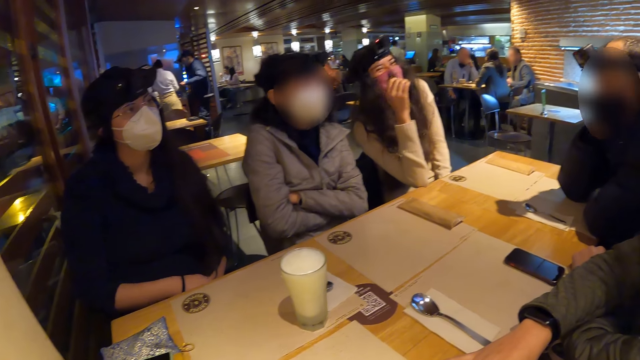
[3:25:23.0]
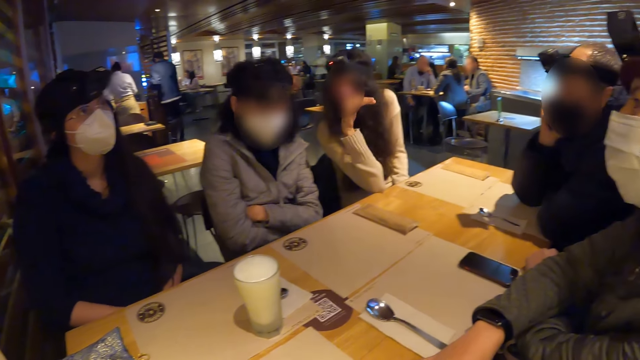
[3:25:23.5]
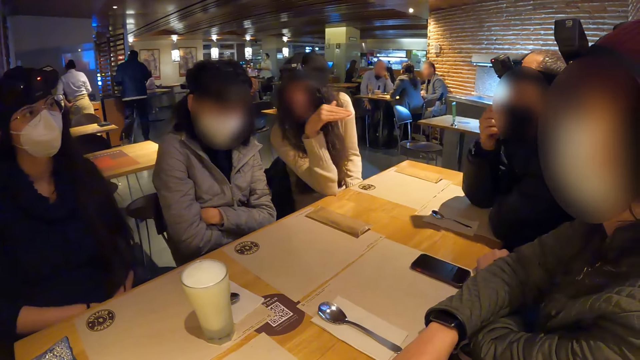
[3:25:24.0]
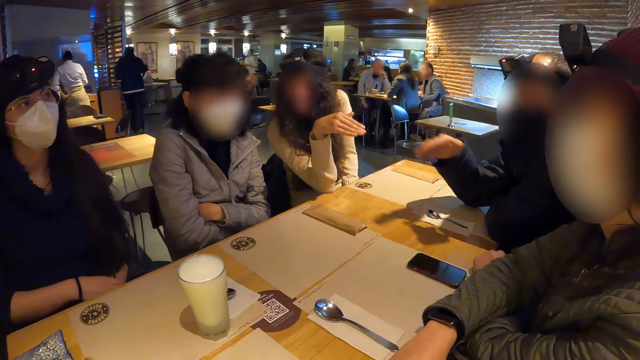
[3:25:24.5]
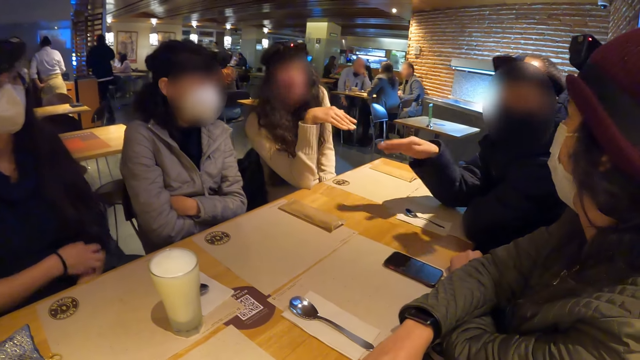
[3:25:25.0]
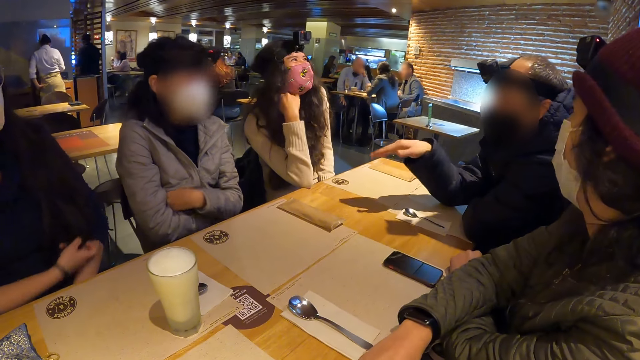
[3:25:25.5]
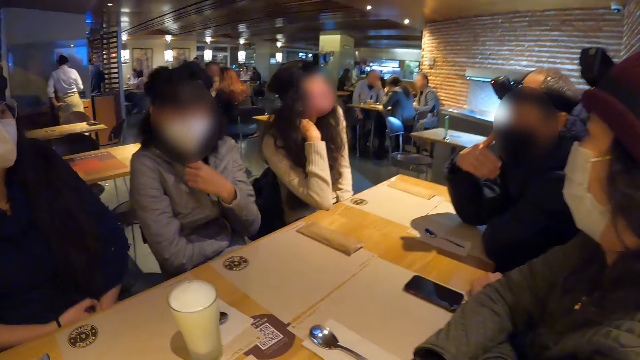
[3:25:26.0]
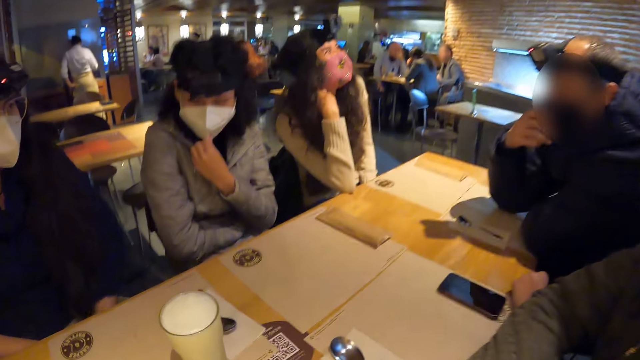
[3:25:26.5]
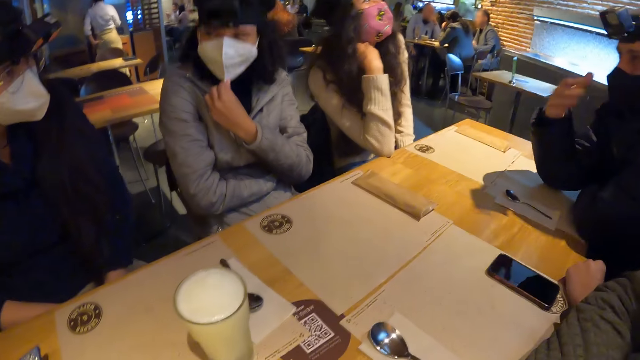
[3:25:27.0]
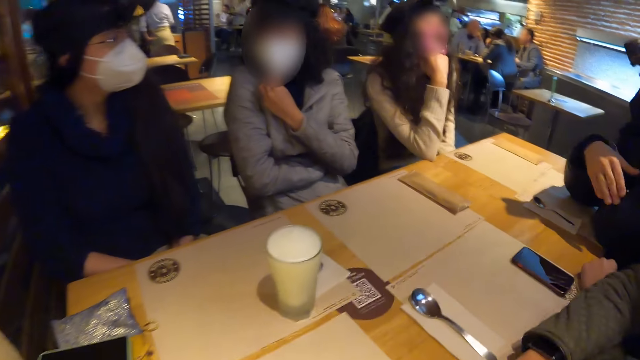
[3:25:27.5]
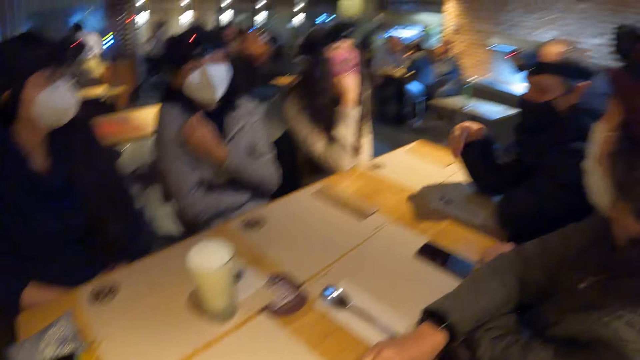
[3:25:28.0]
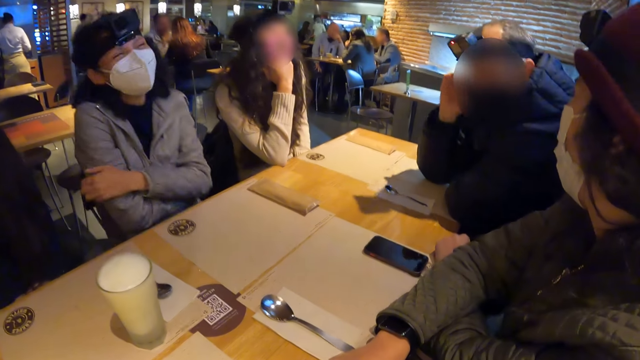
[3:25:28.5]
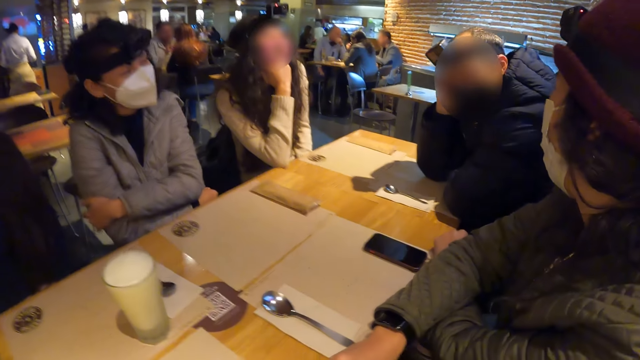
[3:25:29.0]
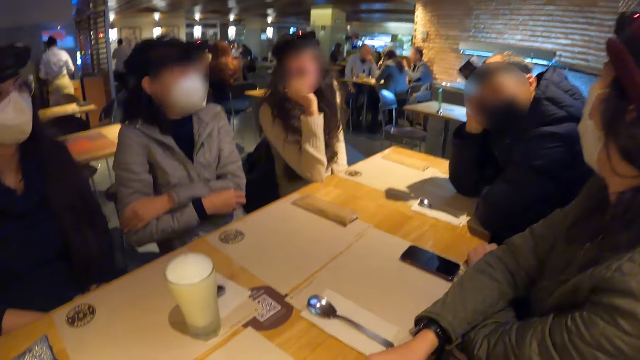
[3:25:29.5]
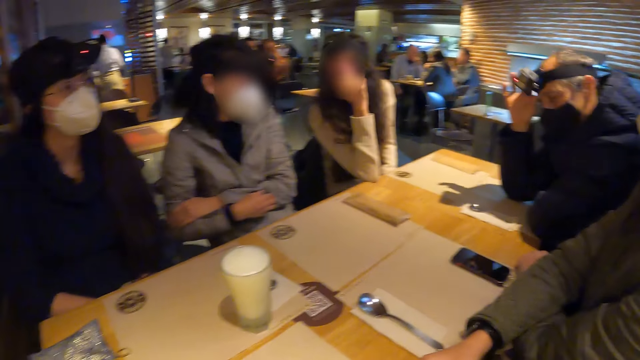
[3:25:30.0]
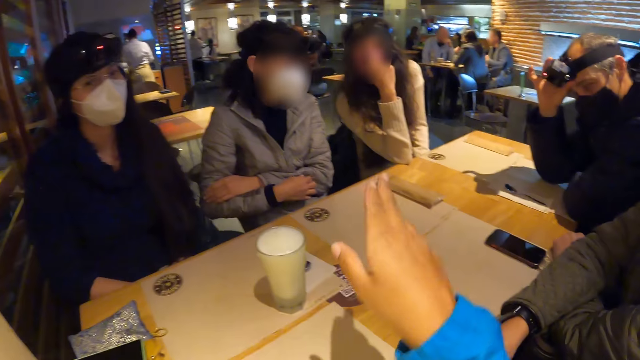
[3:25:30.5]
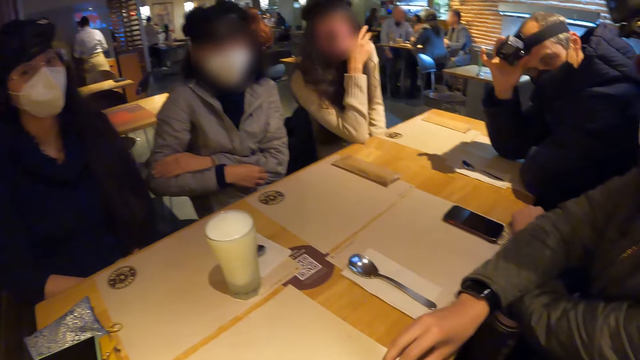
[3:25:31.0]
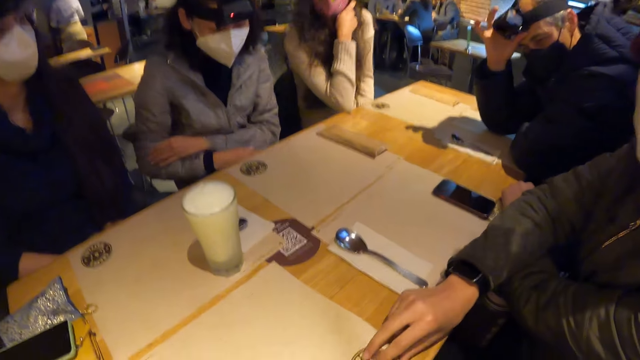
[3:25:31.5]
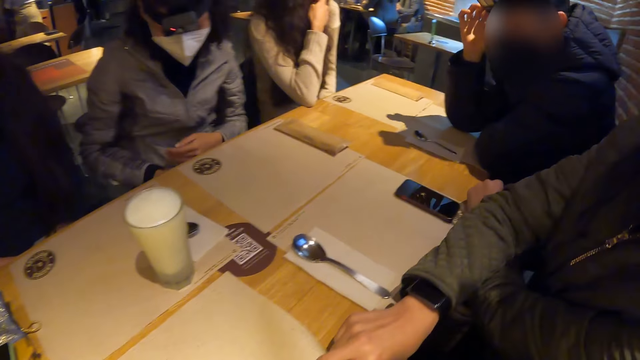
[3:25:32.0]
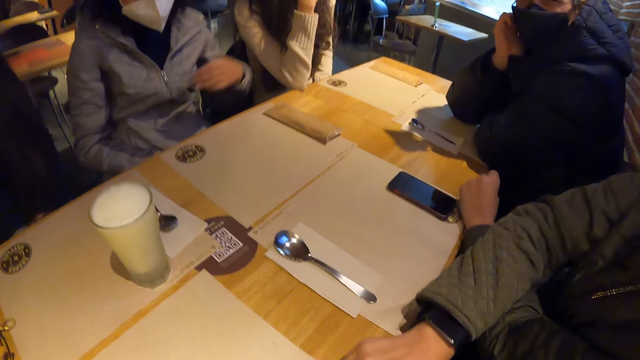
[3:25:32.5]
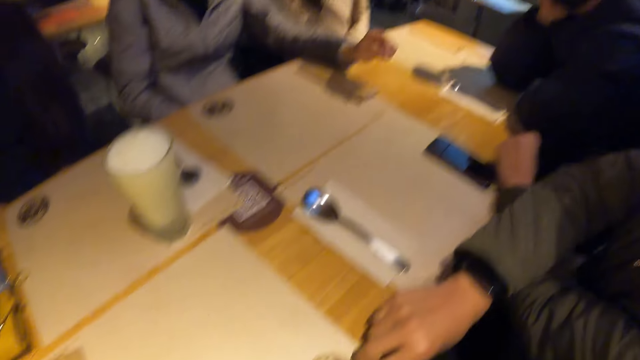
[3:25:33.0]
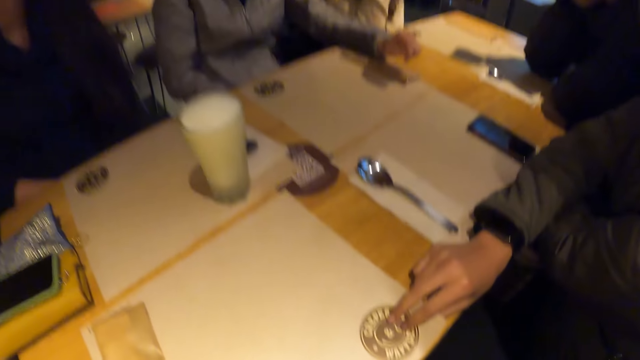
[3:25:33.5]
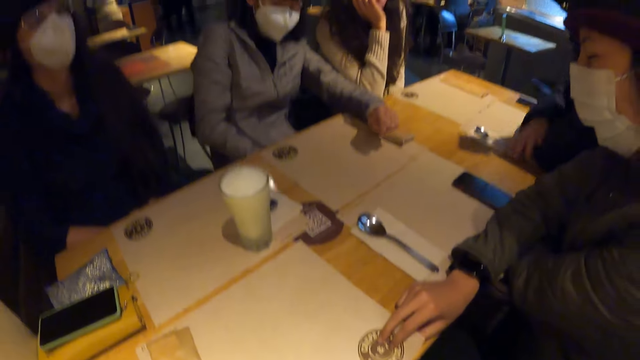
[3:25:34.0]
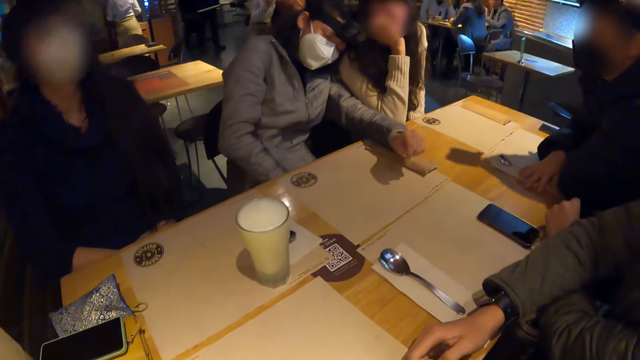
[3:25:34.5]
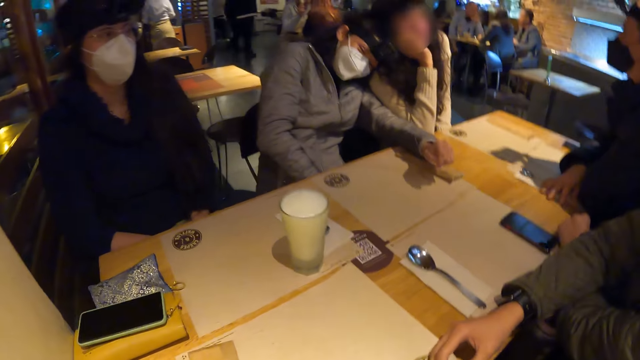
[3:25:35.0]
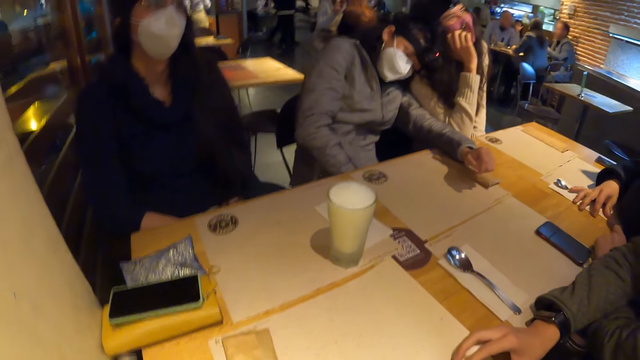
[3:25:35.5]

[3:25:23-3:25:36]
A man moves his hand. A woman adjusts the left sleeve of her cloth with her right hand. Another woman adjusts the facemask on her face with her left hand. The man touches his face and uses gestures. The man rests his head on his right hand. The man adjusts the camera on his head with his right hand. The camera wearer uses gestures. A third woman holds a tablemat on the table with her right hand. The camera wearer looks around. The man puts his hand on his face. The second woman places her left hand on the table. The man places his right hand on the table. The man moves around.

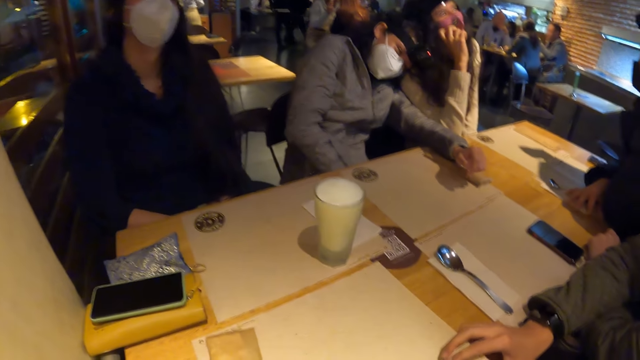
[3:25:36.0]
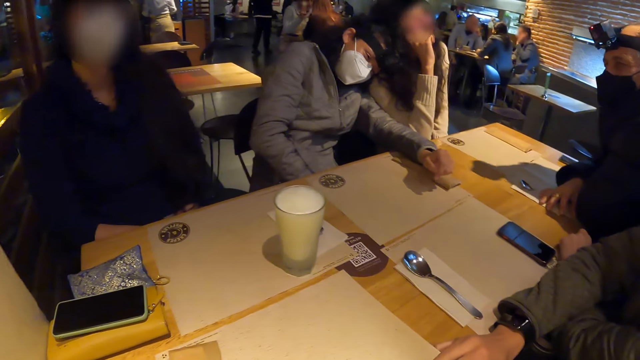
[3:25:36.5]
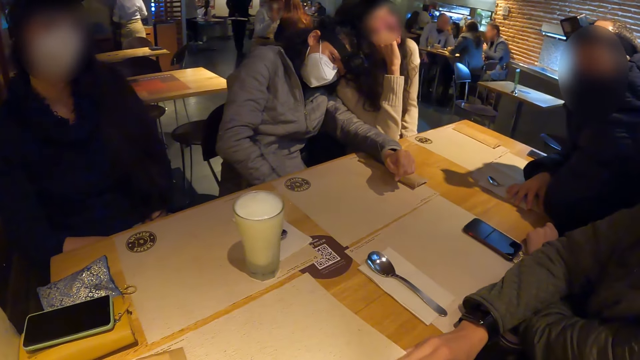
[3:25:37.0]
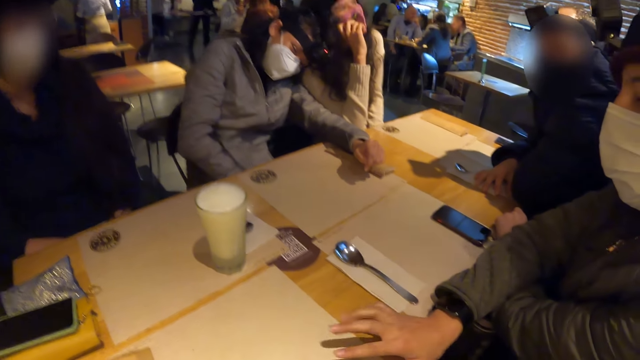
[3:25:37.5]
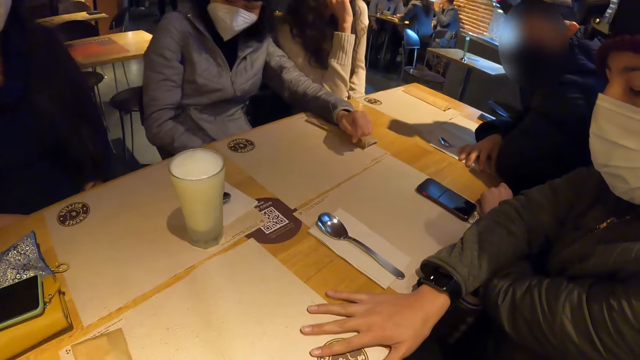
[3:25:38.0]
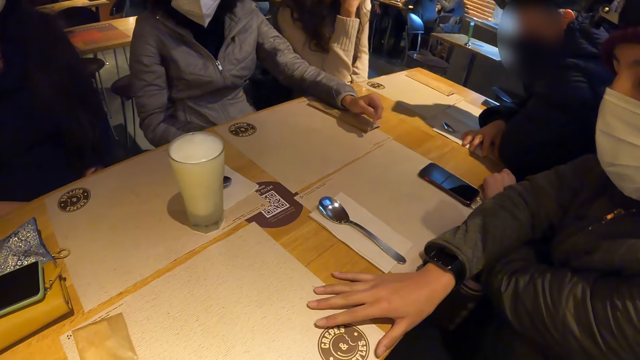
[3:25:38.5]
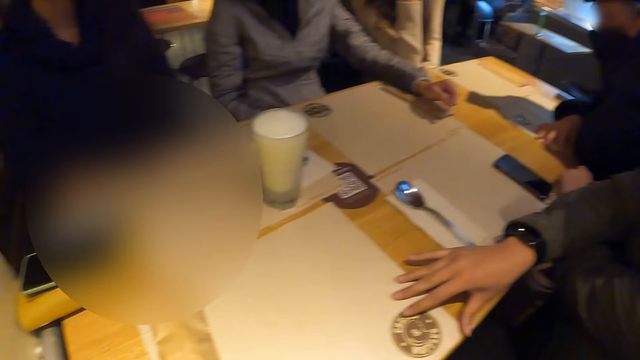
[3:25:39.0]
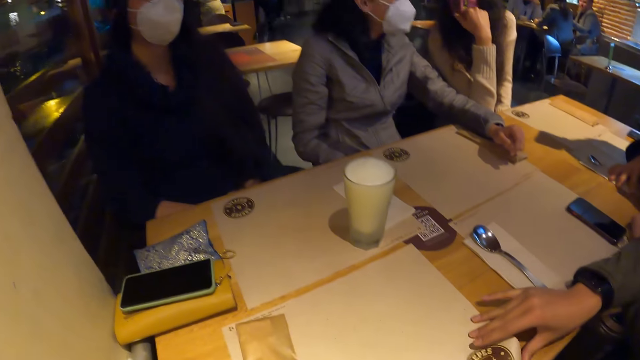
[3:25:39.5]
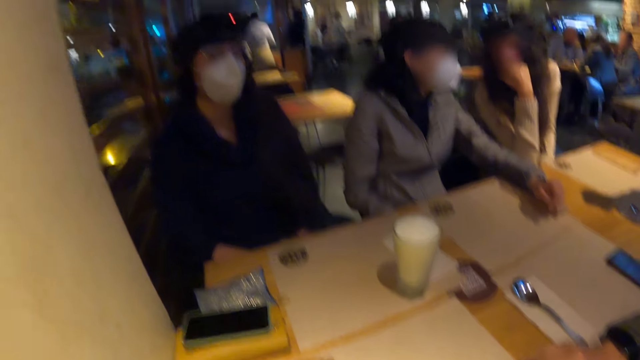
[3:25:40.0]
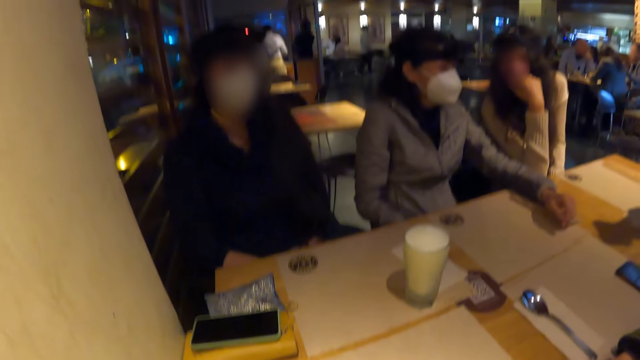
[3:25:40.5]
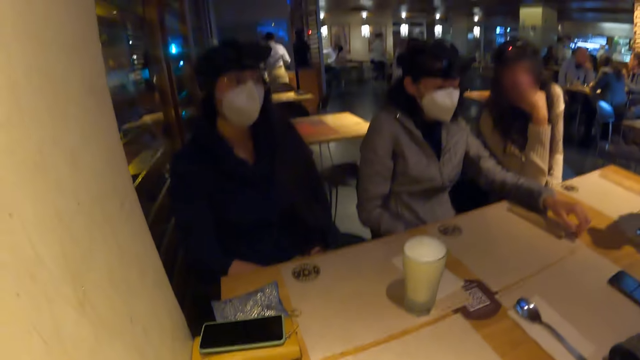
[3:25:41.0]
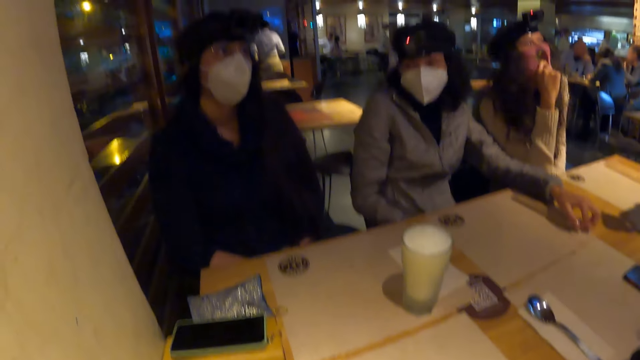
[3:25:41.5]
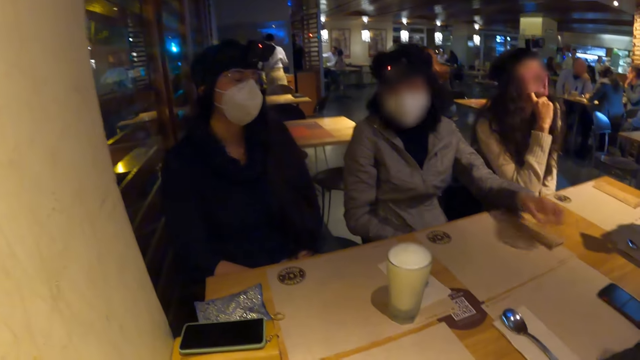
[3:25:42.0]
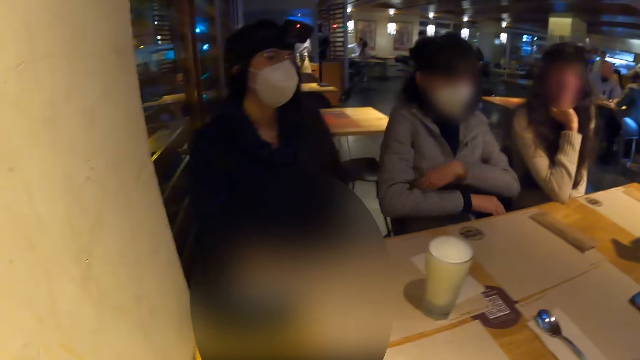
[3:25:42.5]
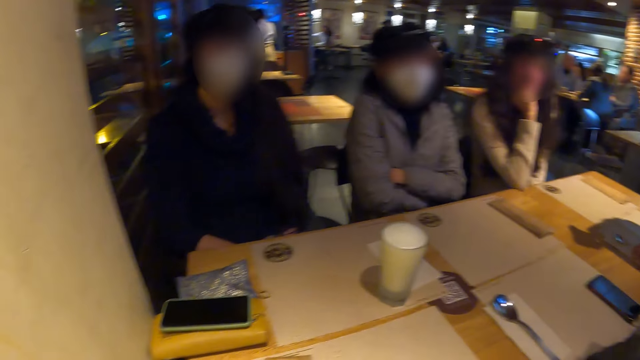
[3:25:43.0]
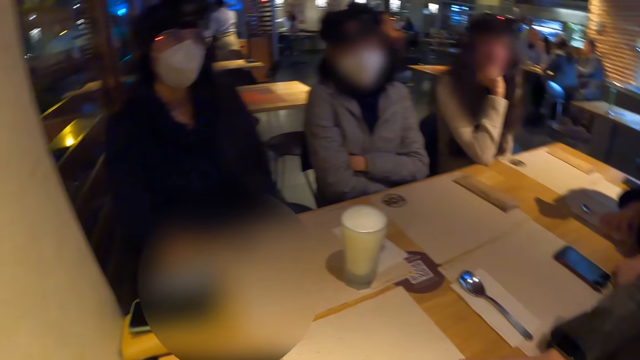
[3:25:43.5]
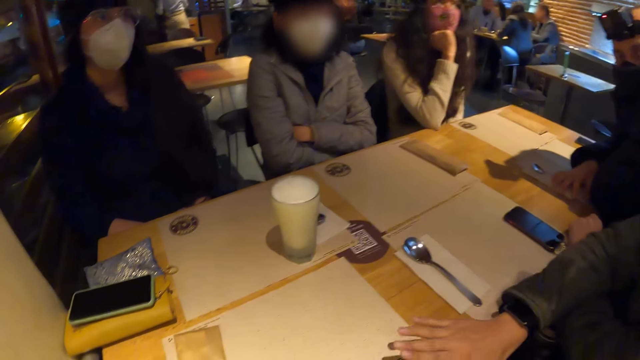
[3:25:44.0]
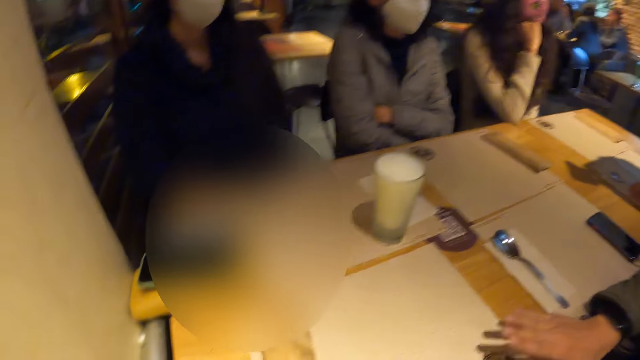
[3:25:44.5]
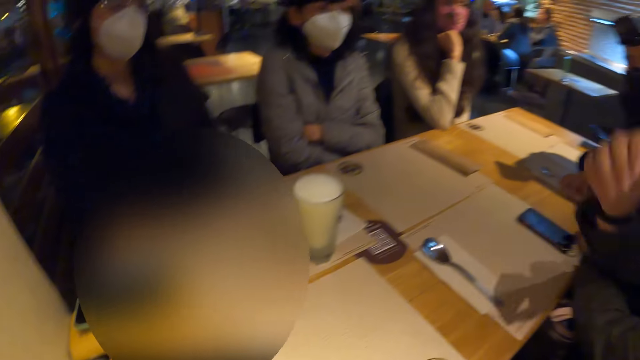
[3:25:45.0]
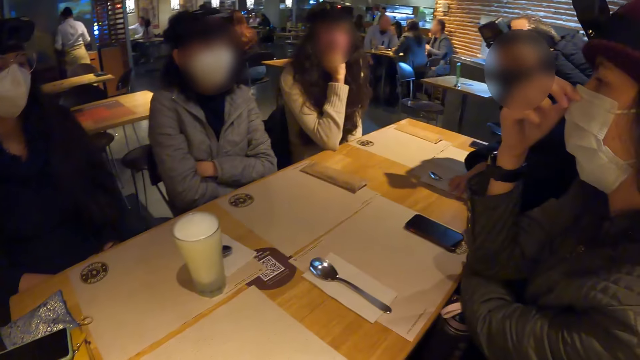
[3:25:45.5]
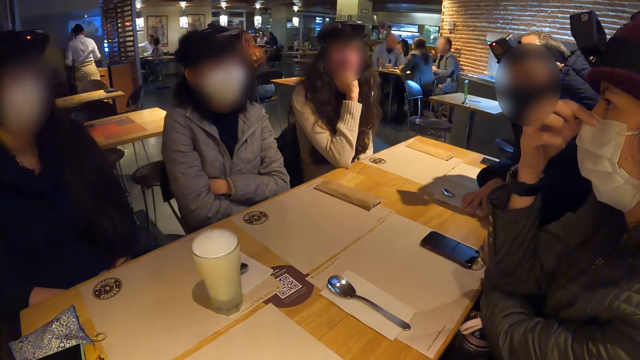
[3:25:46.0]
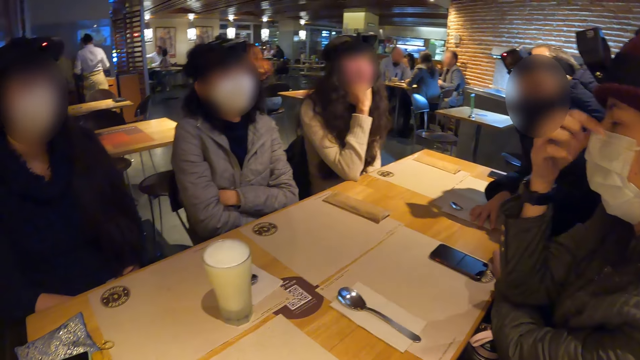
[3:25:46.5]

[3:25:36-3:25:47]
A woman touches the tablemat on the table with her right hand. The woman places her right hand on the table. A man looks around. The woman hits her right hand on the table. The woman adjusts the facemask on her face with her right hand.
